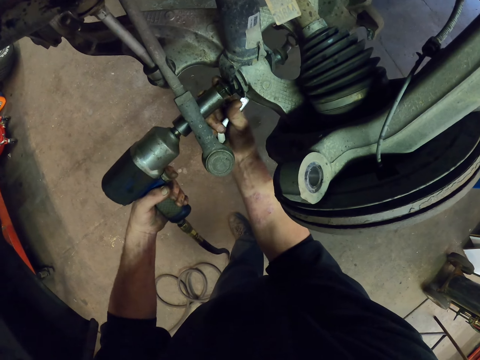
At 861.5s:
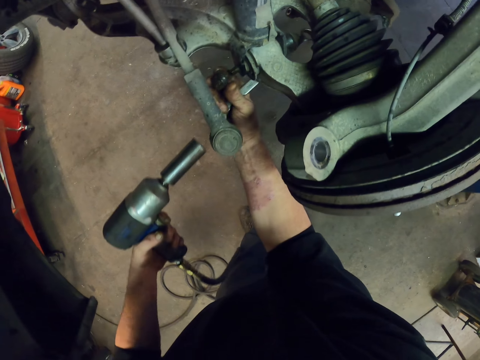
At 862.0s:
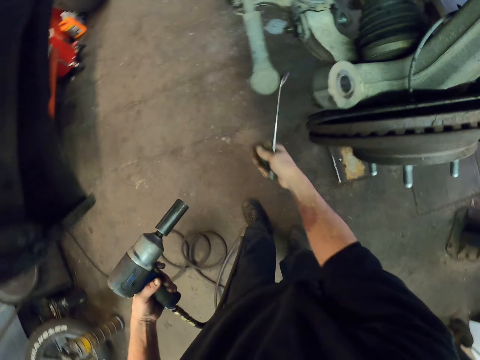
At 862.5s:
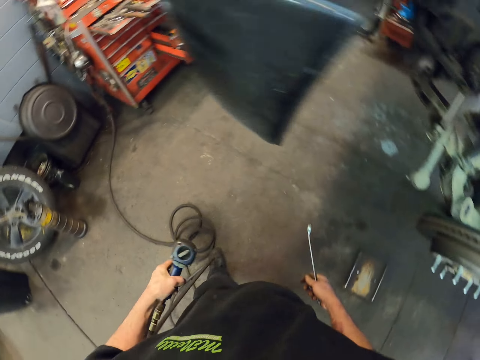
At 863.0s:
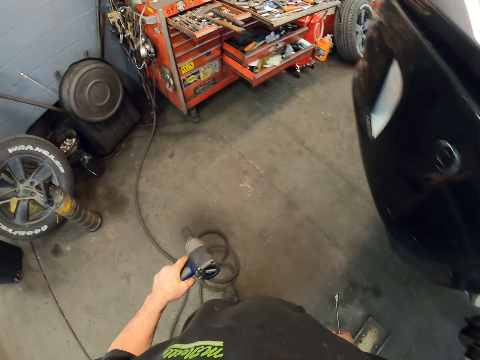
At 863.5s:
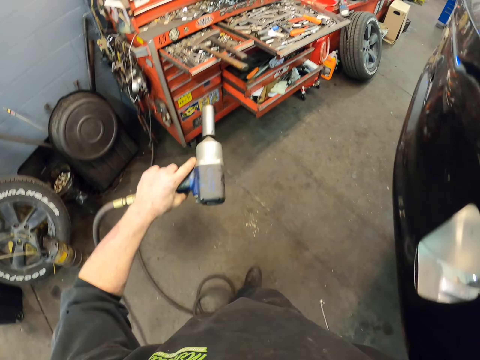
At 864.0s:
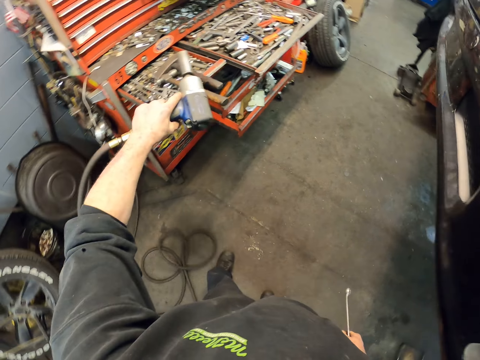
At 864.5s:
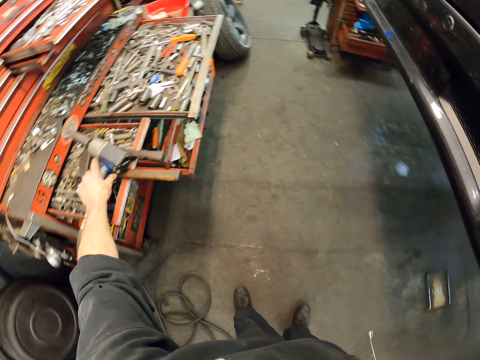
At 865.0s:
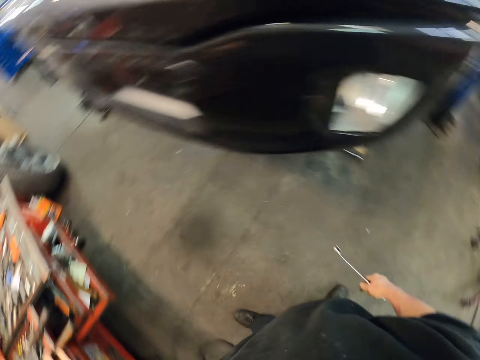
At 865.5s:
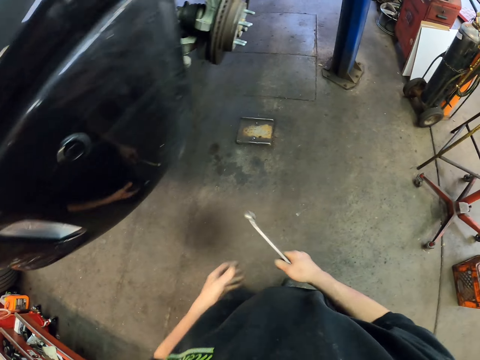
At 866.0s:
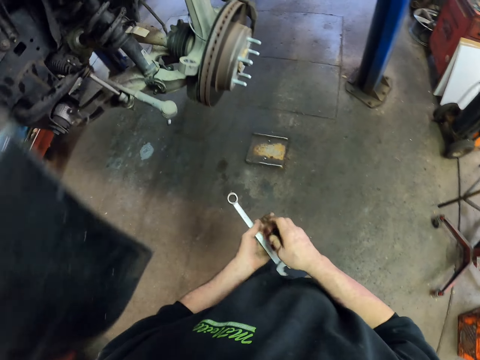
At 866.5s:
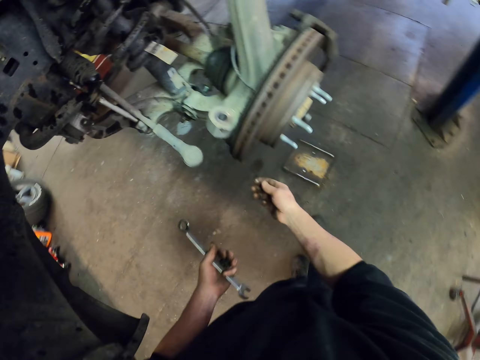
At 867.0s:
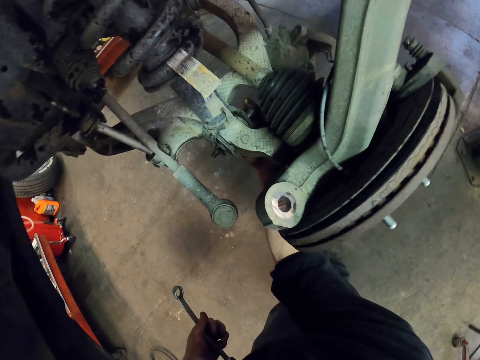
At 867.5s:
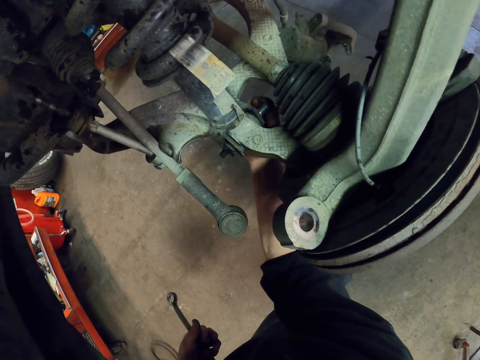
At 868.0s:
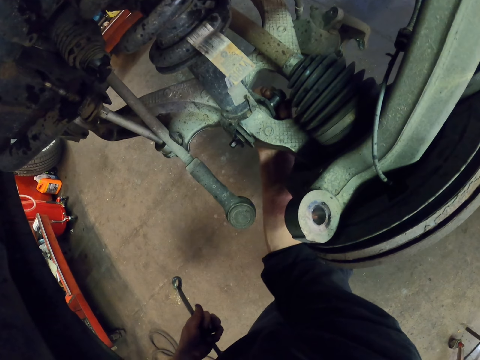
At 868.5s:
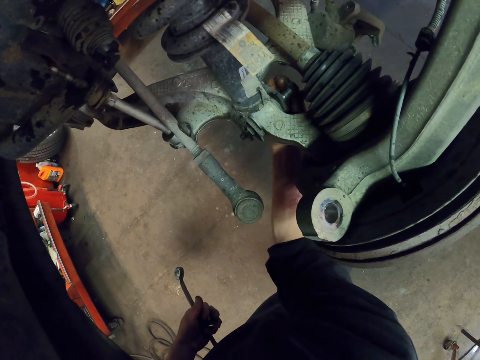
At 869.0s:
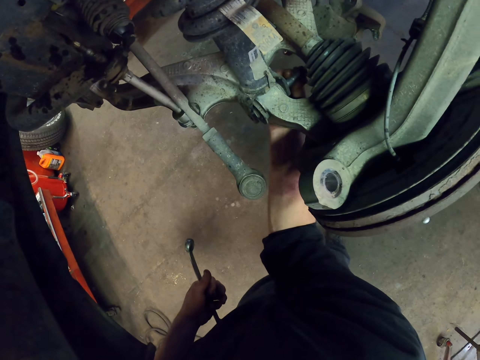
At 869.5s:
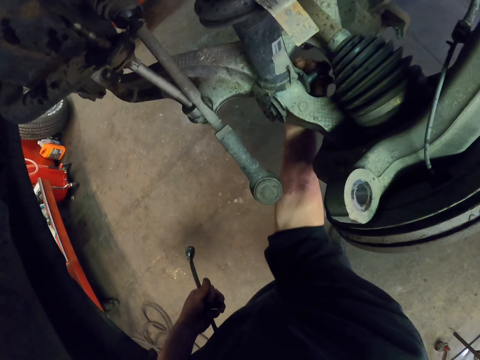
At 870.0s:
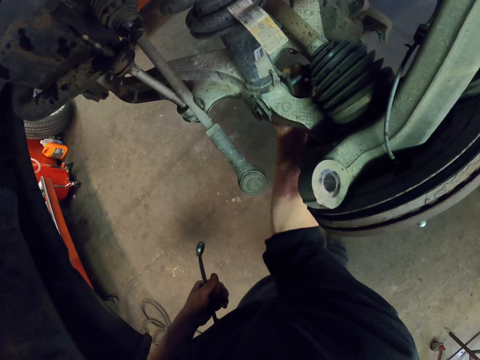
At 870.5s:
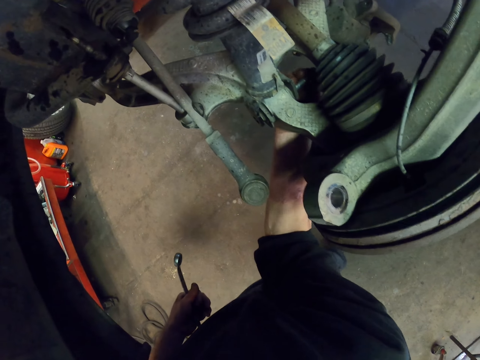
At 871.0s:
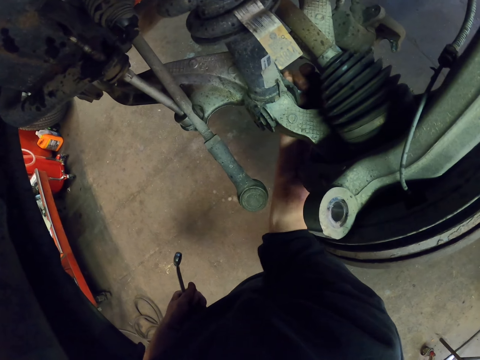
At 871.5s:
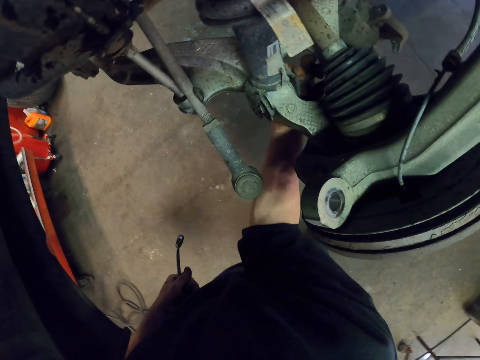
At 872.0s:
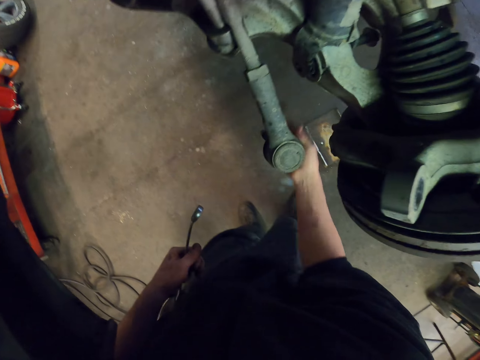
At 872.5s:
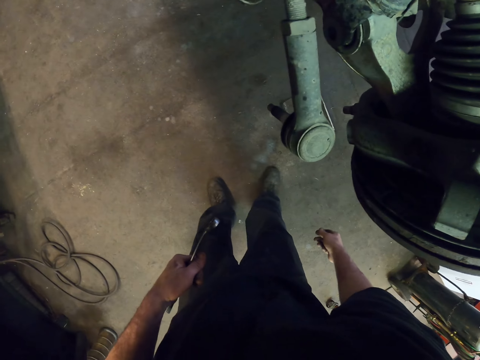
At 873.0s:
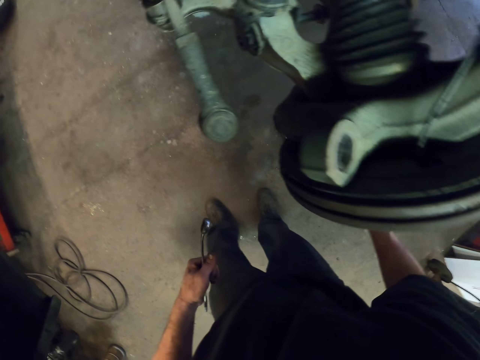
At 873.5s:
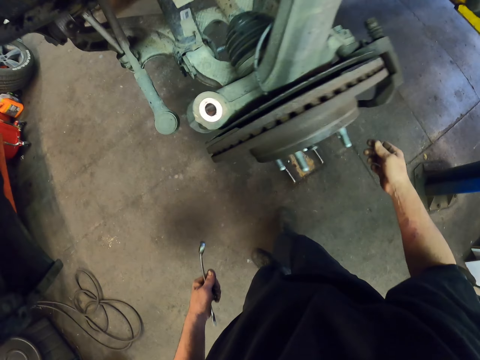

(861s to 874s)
The camera wearer picks up the bolt from the screw with the hand. He carries the drill to the drawer. He drops the drill in the drawer. He shifts the ring wrench and the bolt to the left hand on his way to the car. He holds the wrench. He pulls the screw from the car. He uses the wrench. He moves the hand from the screw.

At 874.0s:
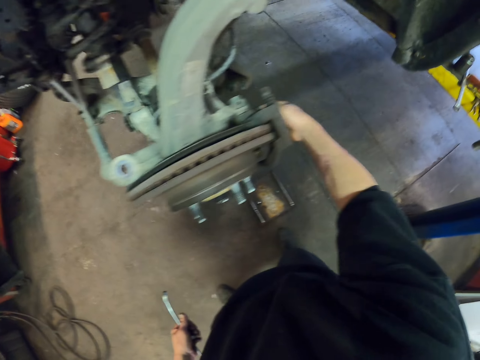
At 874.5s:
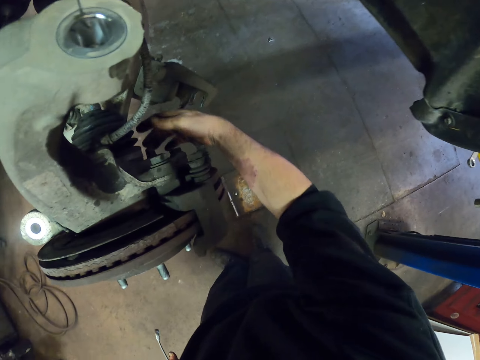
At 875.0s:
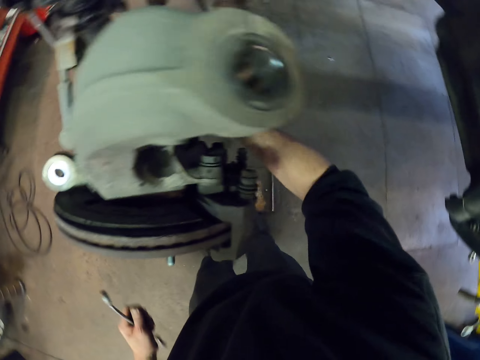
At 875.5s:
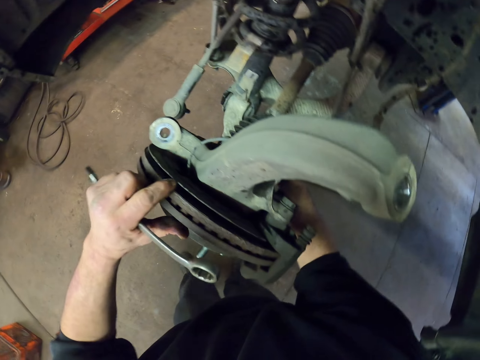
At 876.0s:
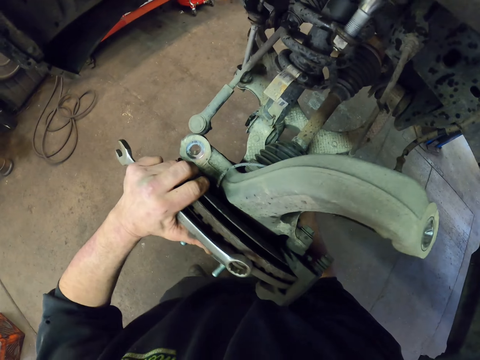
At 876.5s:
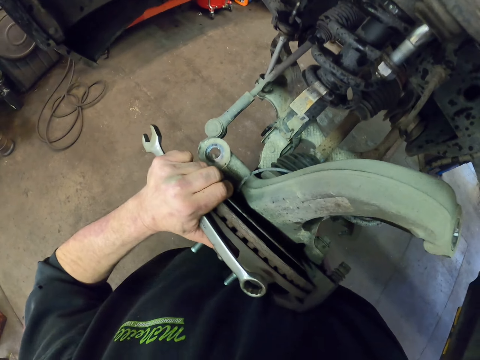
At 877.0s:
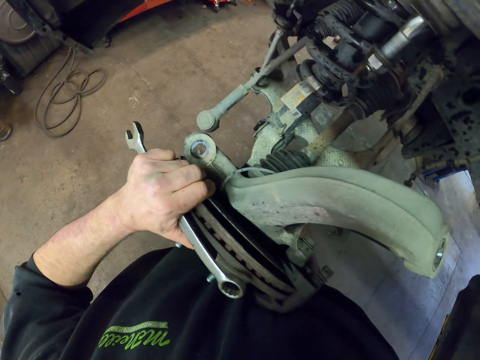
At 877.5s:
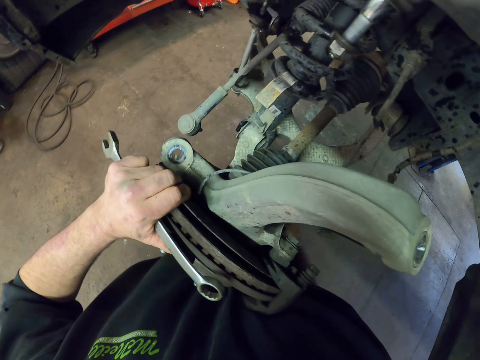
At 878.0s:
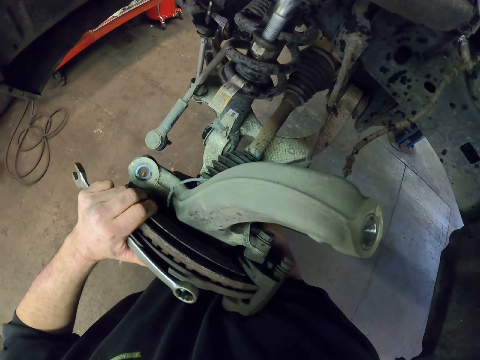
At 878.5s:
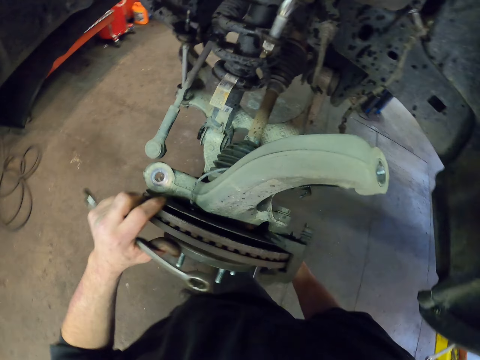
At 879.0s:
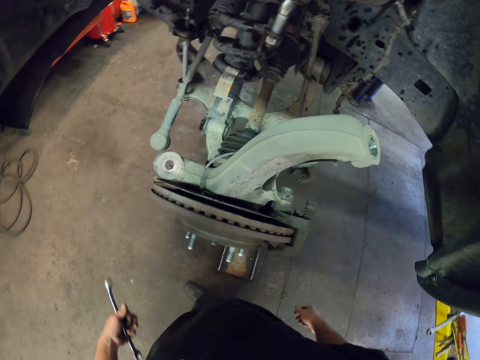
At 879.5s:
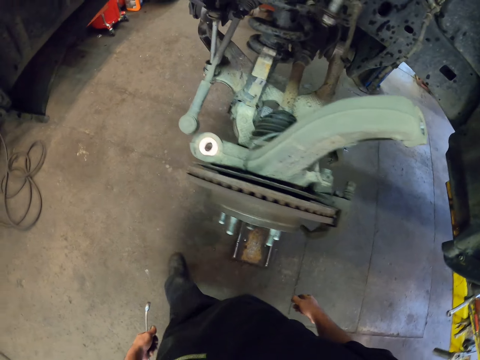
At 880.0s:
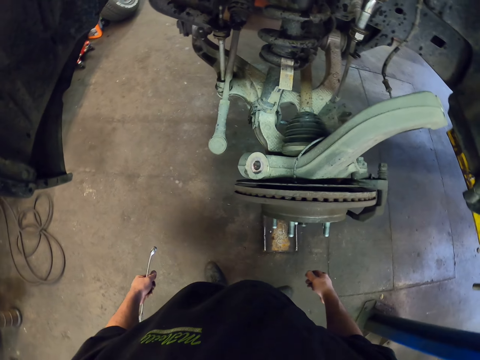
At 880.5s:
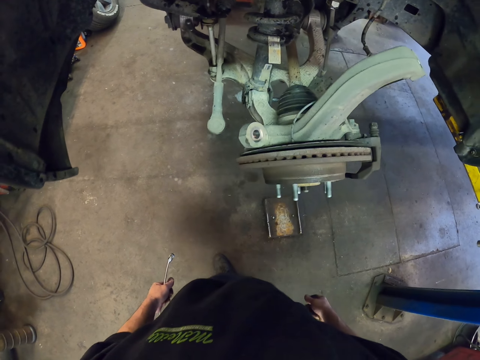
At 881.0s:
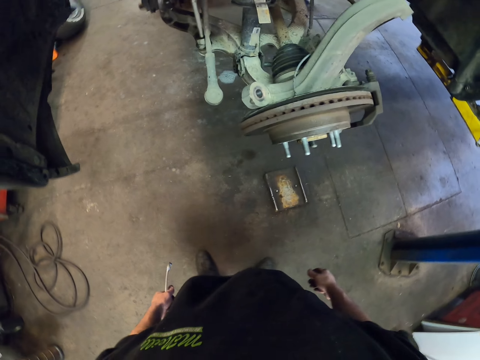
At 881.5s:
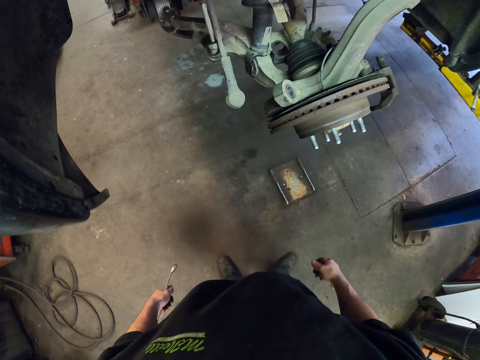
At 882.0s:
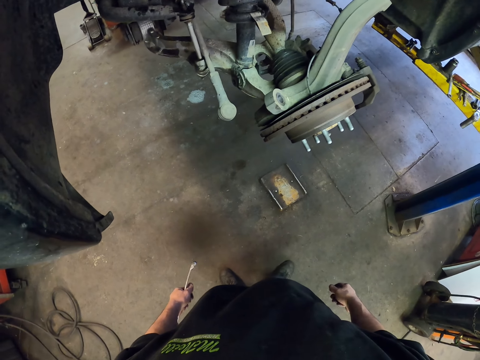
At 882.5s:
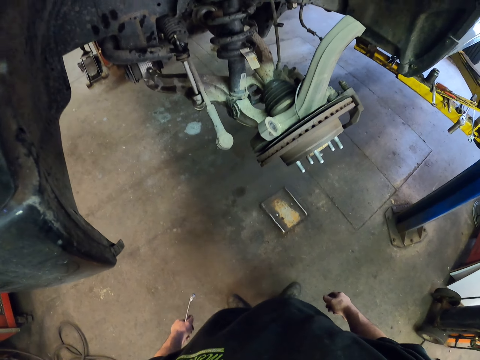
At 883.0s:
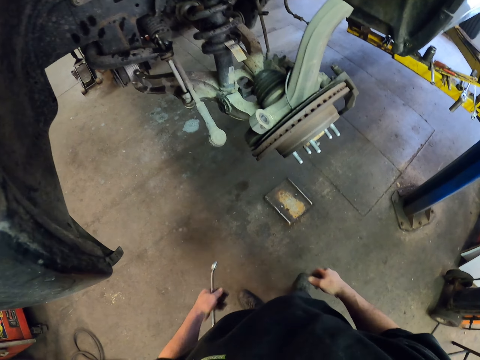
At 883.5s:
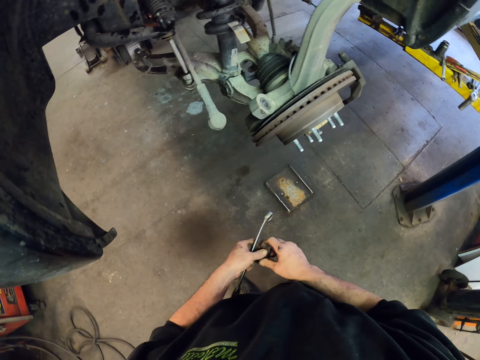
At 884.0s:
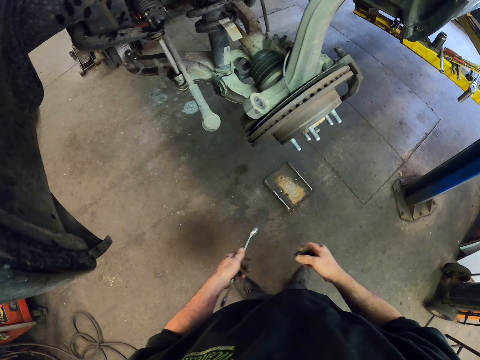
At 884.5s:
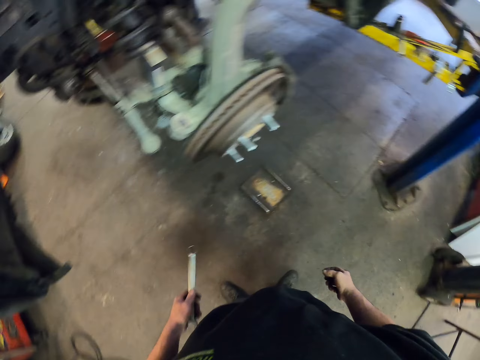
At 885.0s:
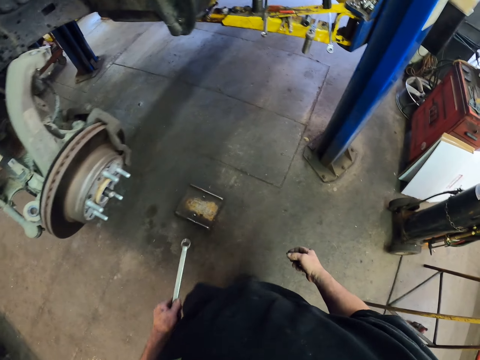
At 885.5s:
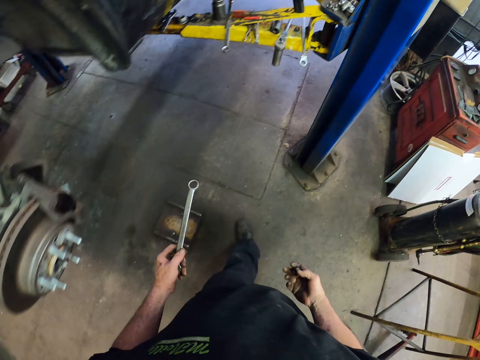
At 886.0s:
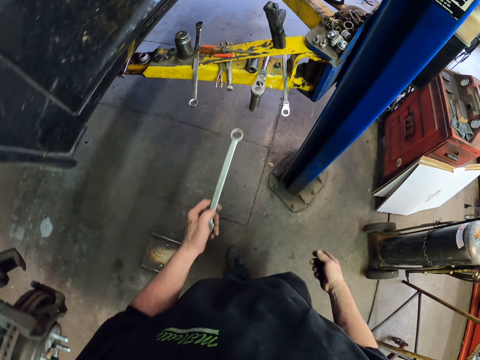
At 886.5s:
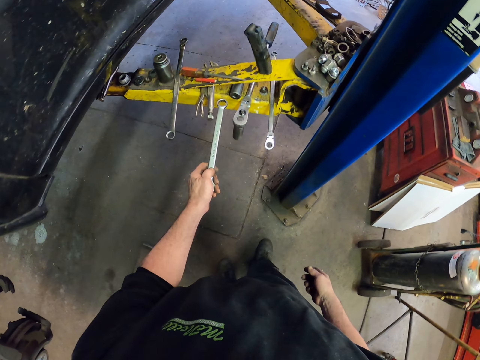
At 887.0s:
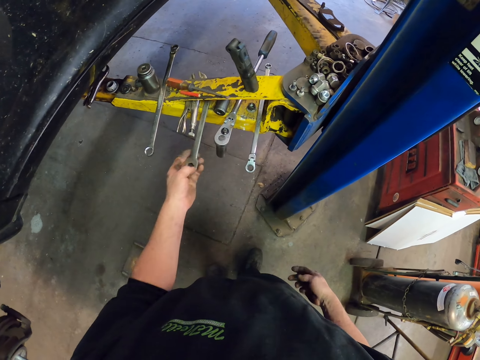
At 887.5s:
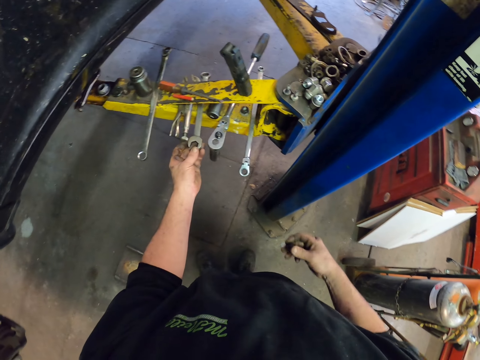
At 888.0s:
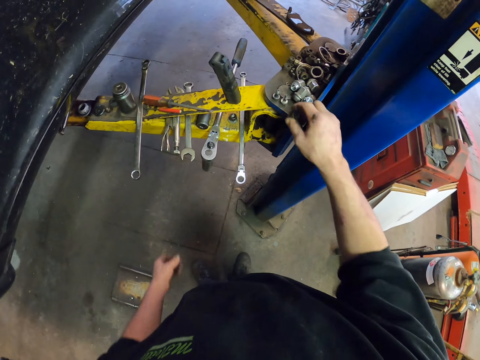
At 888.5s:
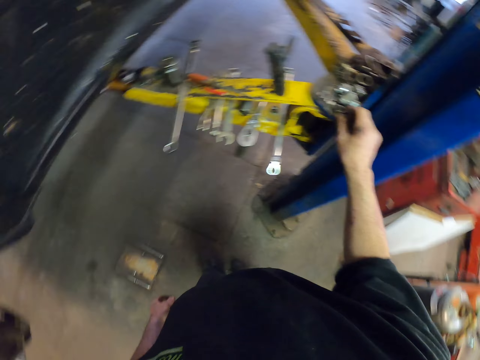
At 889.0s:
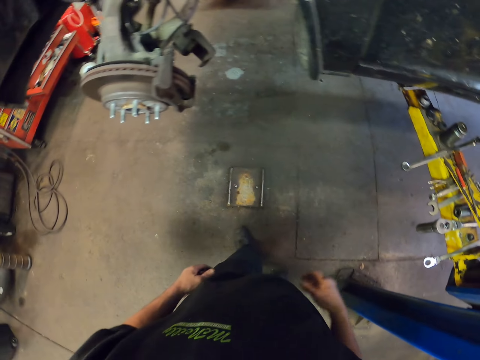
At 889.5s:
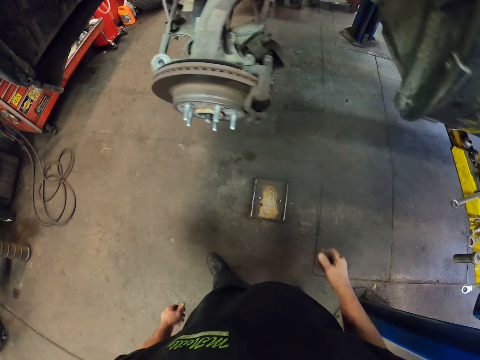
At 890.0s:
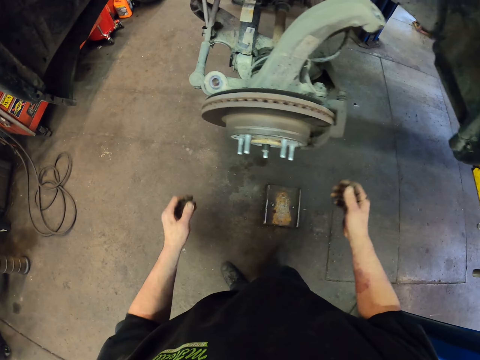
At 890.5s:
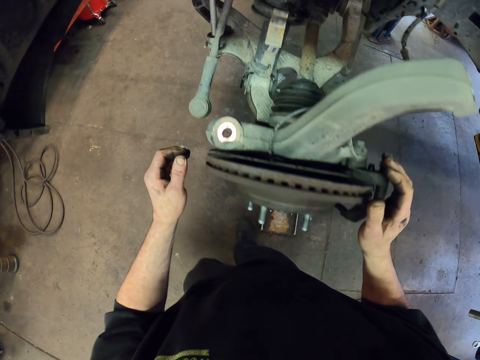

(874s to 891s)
The camera wearer pulls a screw. They touch something. They do something. They move their hand from the screw. They step backwards from the car. They walk around the garage. They look around. They shift the bolt to the right hand. They walk to the car lifter. They place a wrench on the metal stand. They drop the bolt on the lifter. They pick up something. They walk back to the car.
